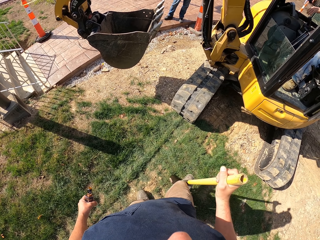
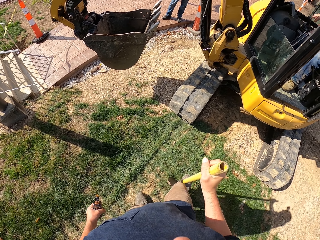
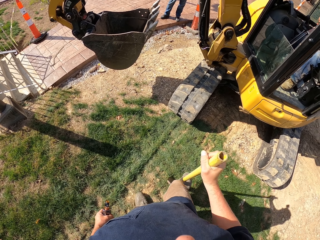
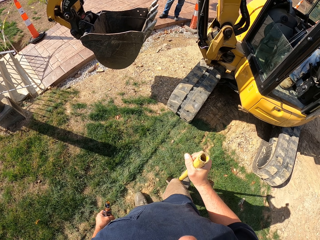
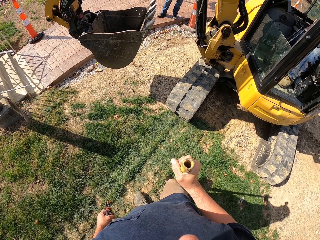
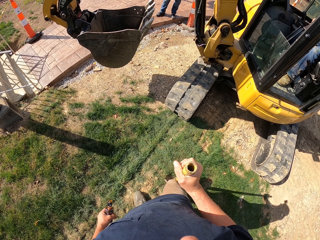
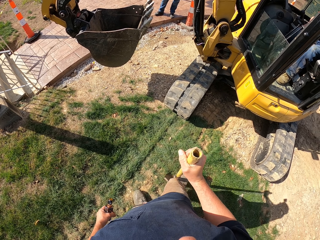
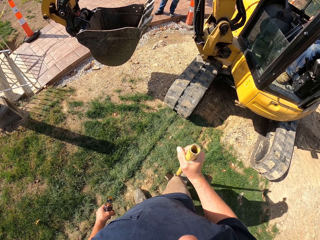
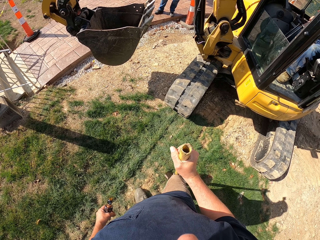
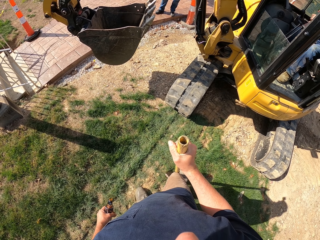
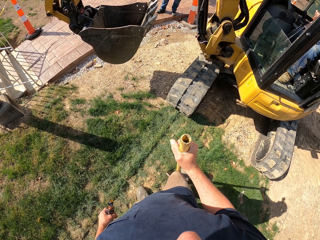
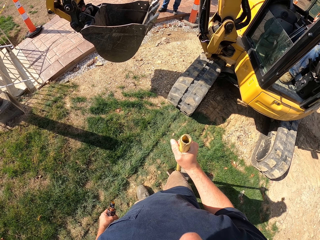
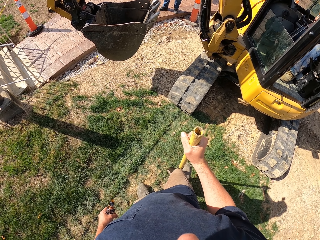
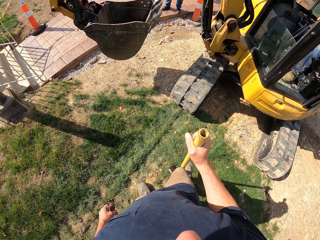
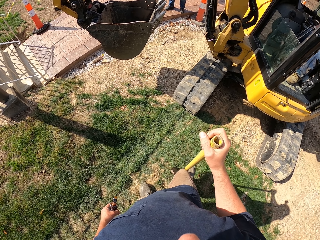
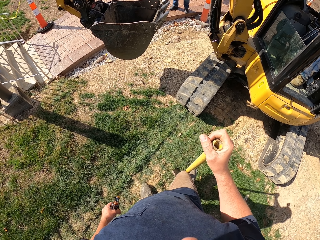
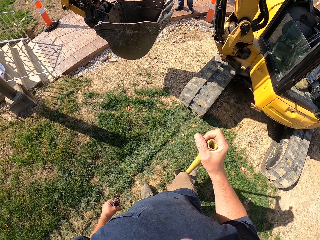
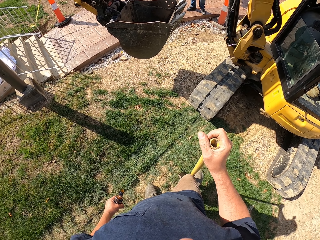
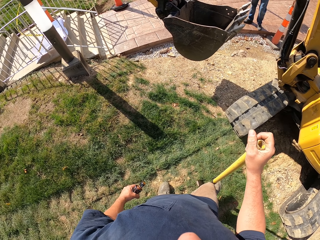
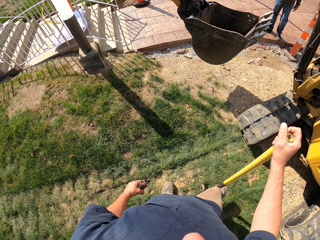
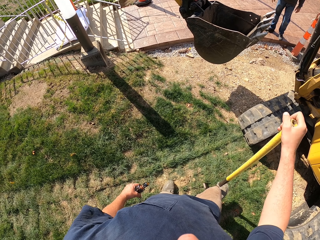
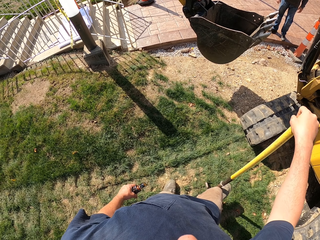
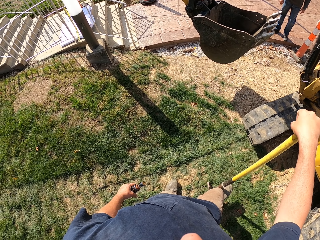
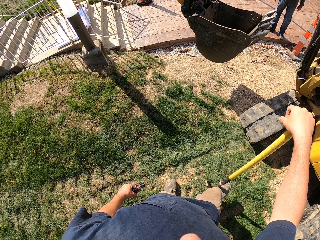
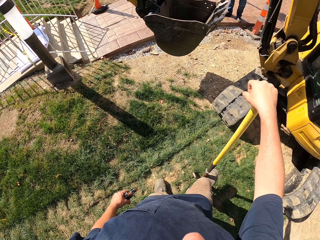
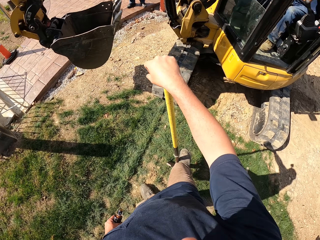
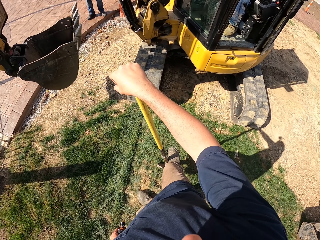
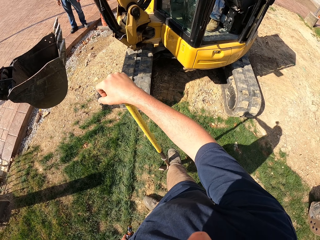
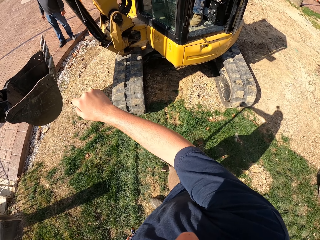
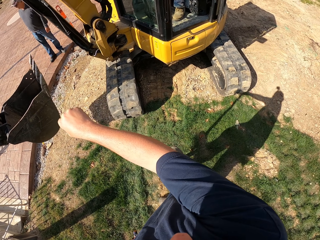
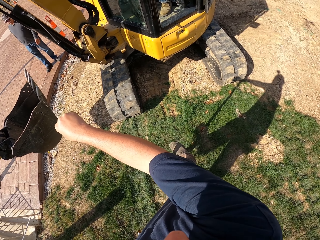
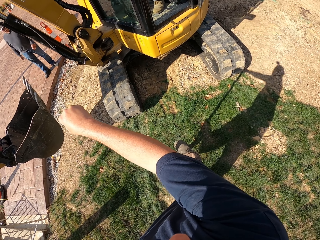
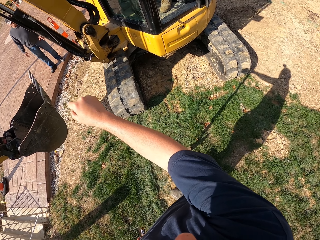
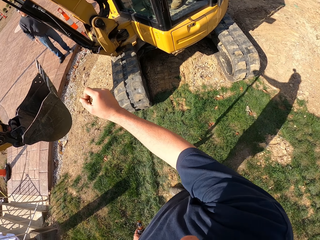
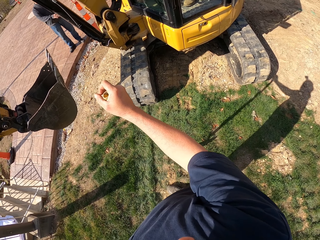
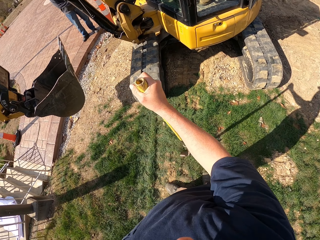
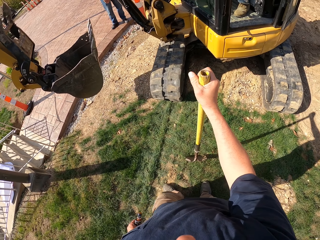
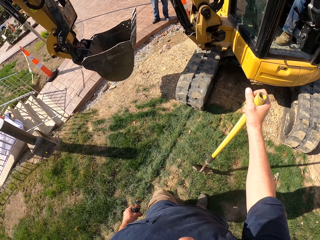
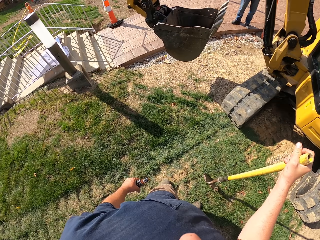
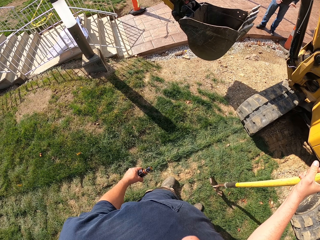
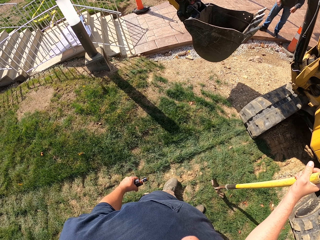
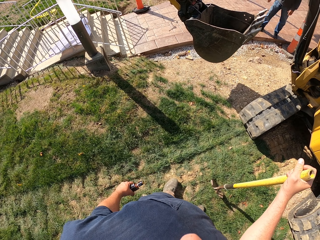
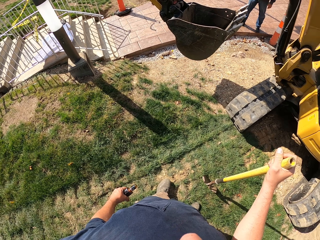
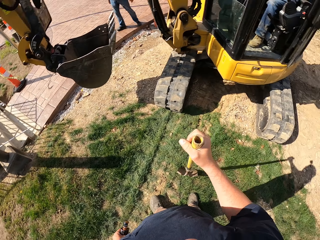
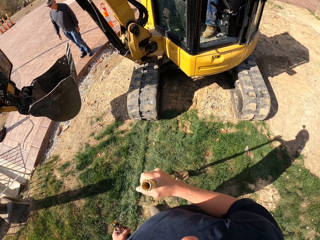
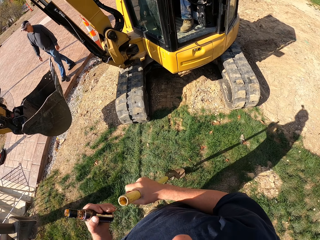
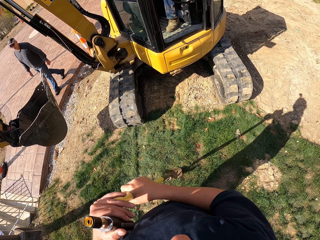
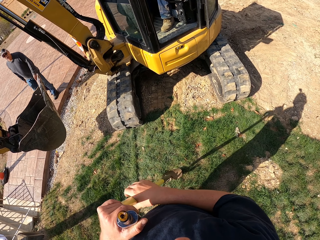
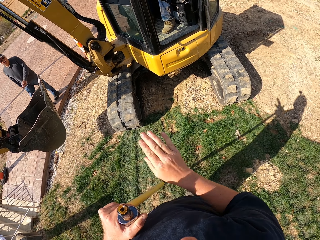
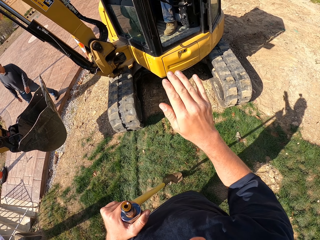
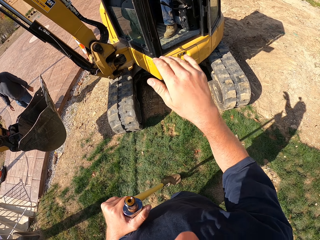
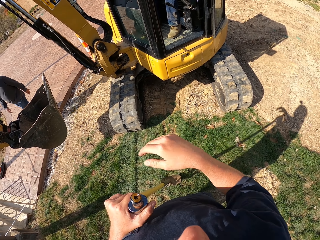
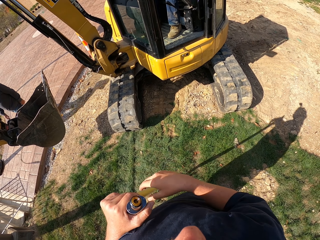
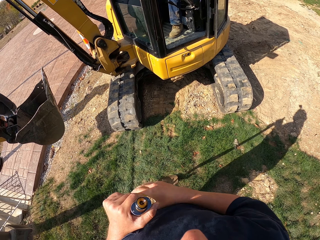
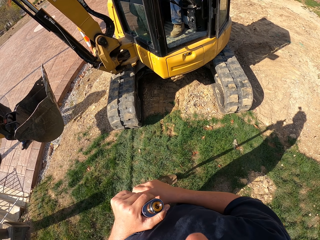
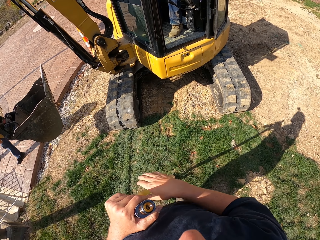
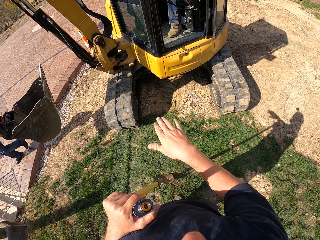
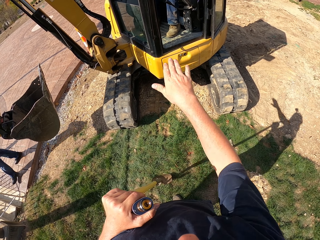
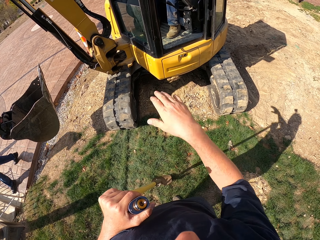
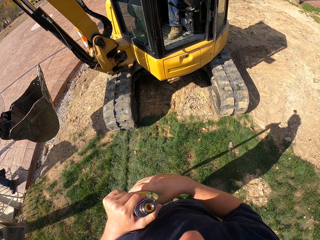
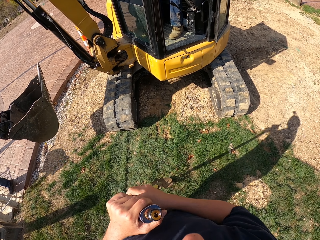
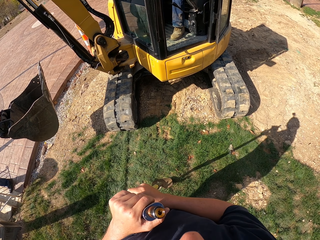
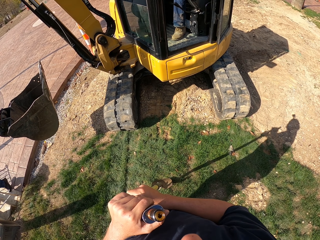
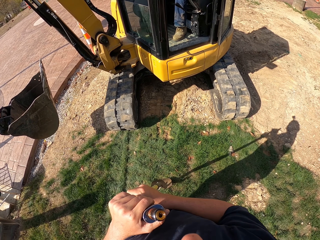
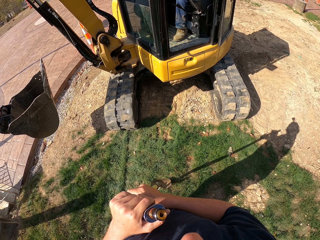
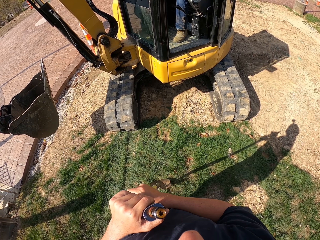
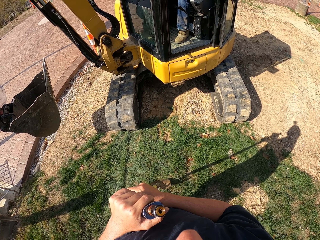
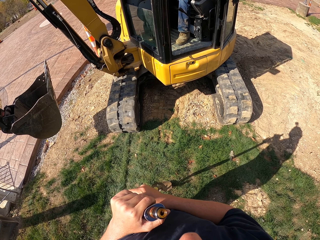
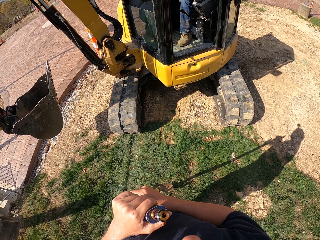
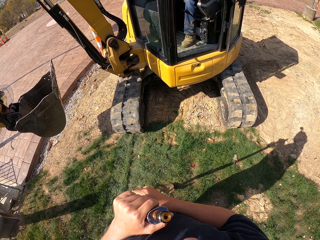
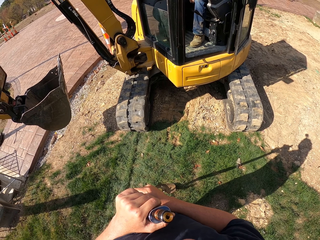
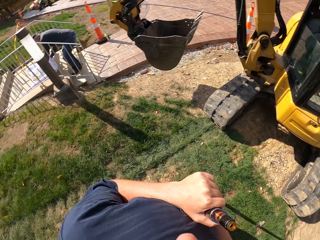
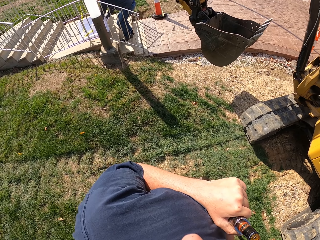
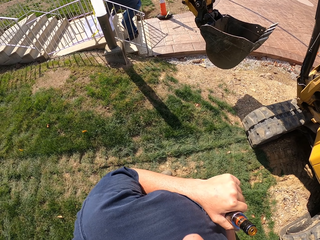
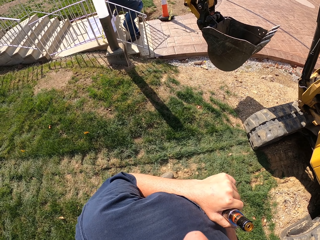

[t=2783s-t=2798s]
The camera wearer shifts the shovel to the left hand. They gesture and converse to a man. They hold the shovel with both hands.

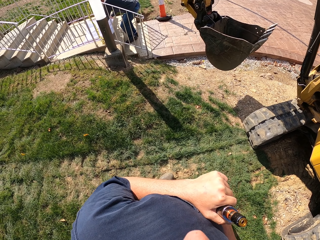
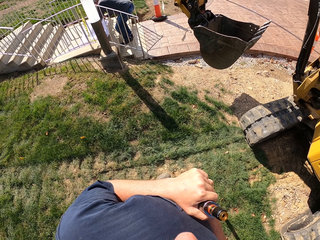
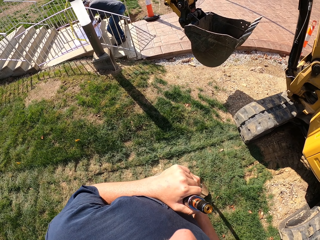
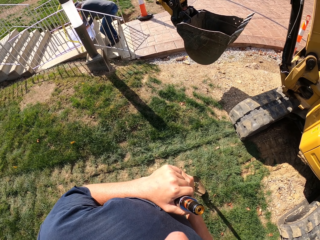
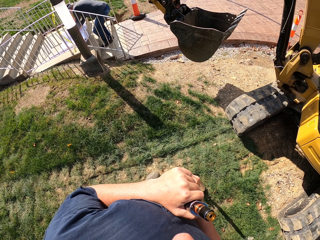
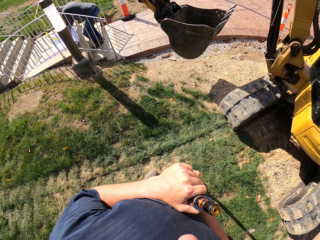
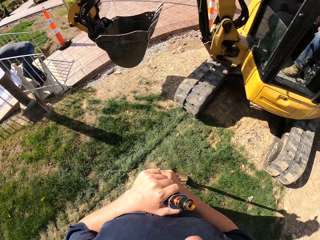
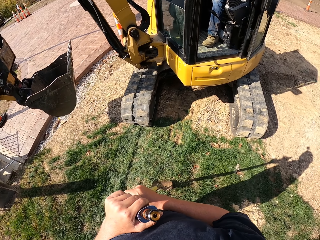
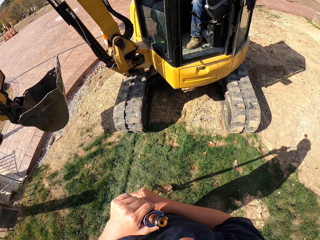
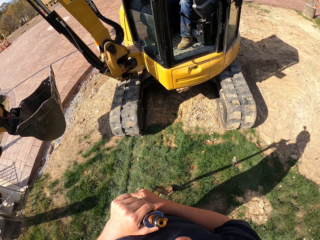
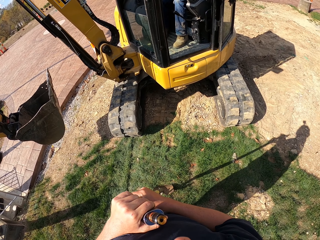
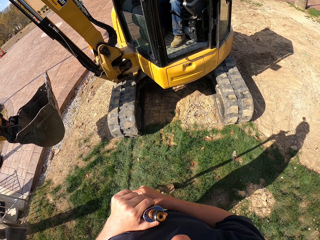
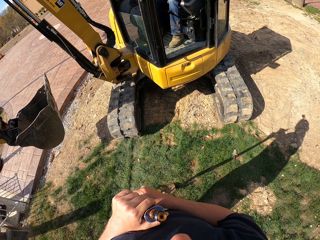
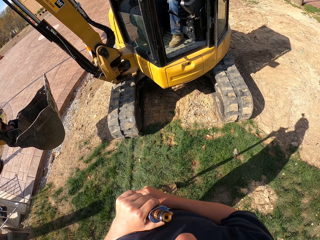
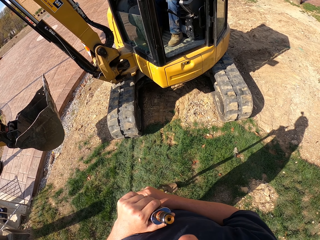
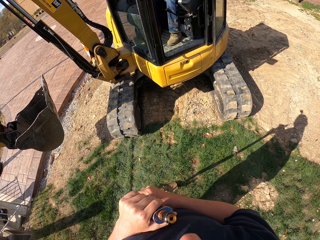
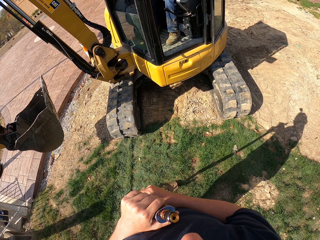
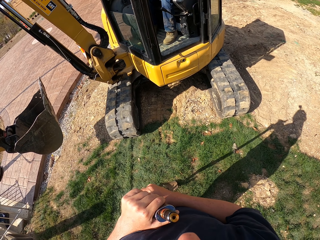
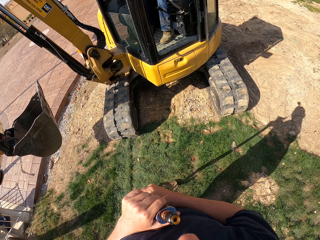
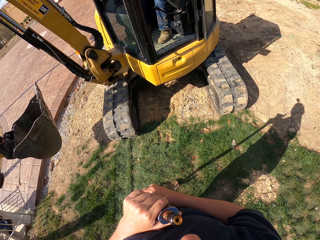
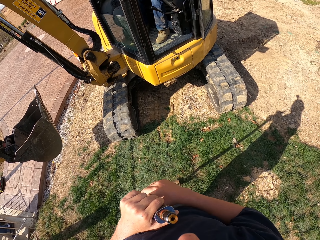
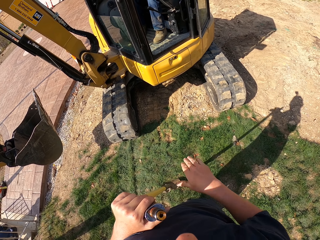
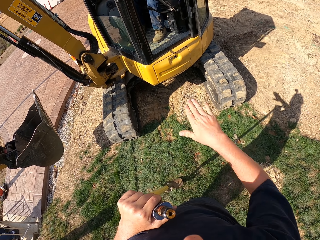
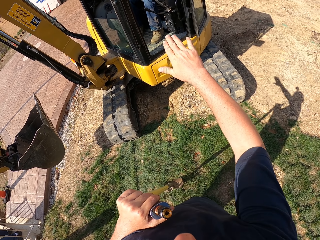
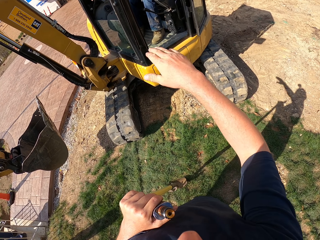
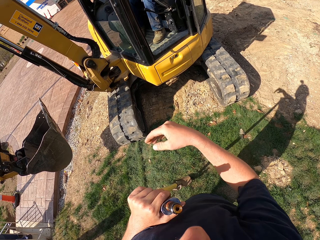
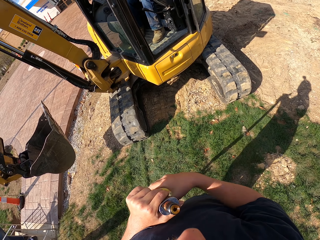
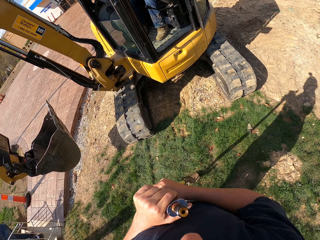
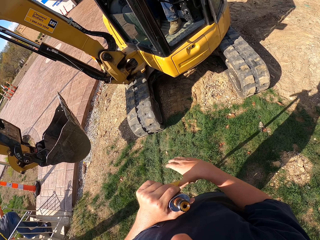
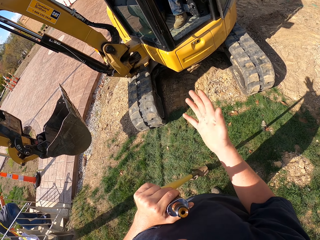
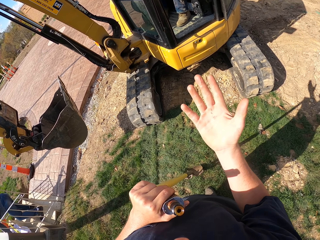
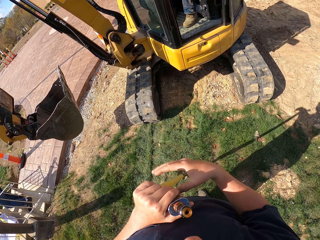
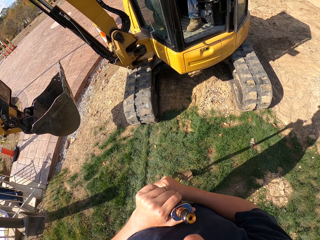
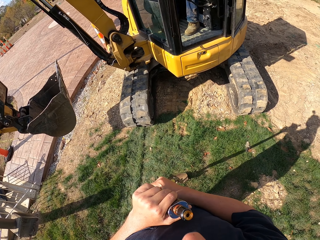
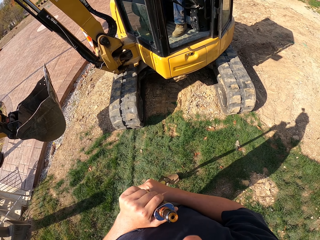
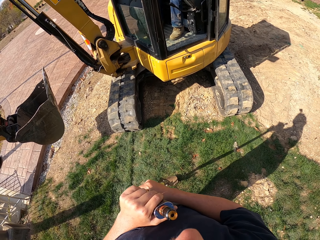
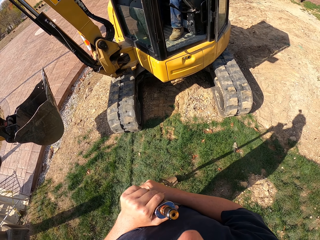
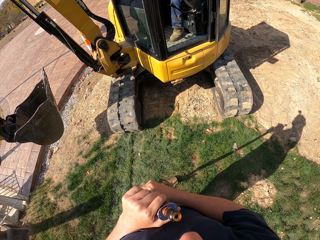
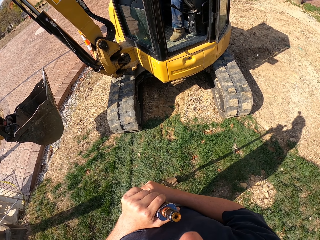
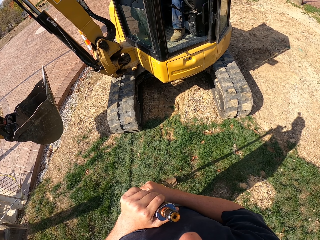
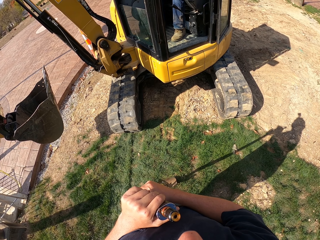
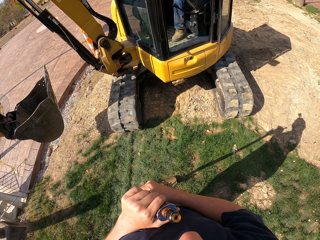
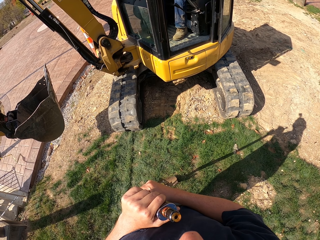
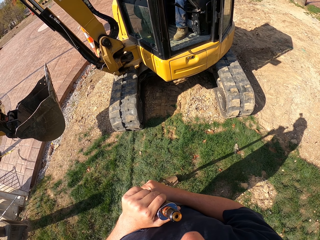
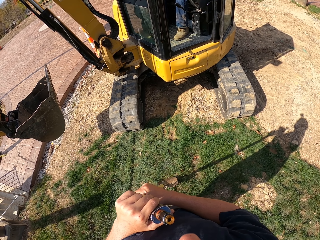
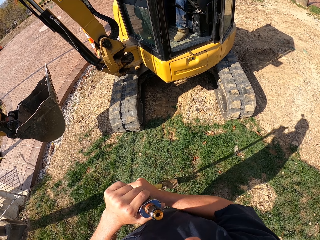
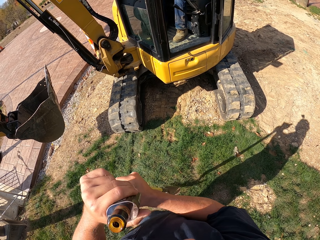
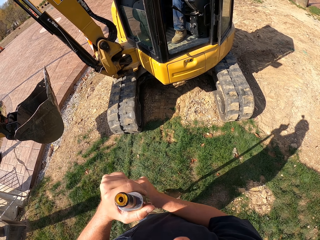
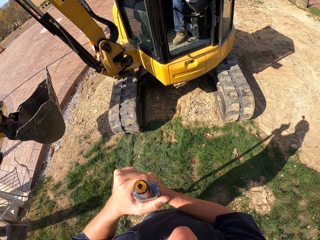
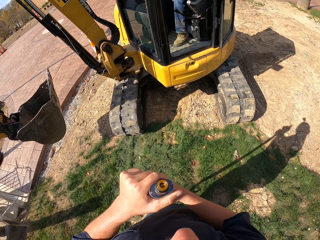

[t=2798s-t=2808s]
The camera wearer gestures and converses to a man. They hold a shovel with both hands.
